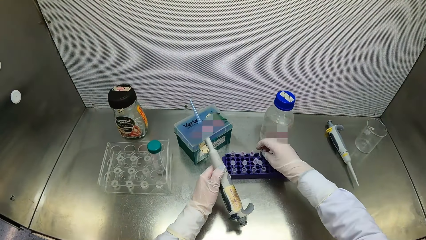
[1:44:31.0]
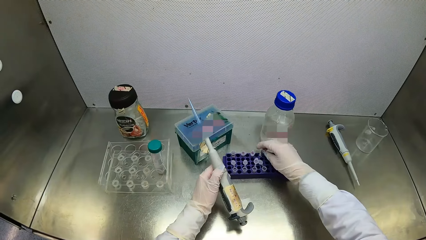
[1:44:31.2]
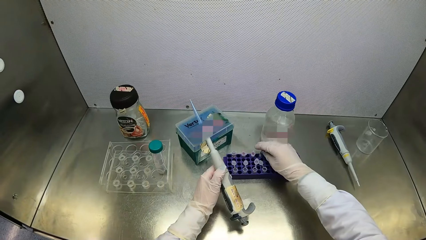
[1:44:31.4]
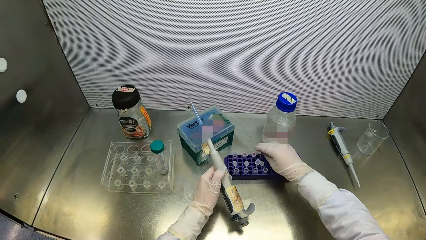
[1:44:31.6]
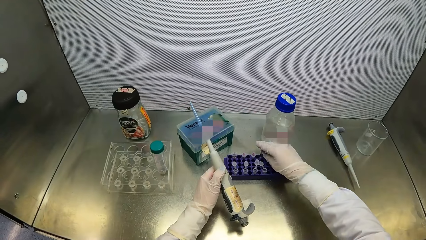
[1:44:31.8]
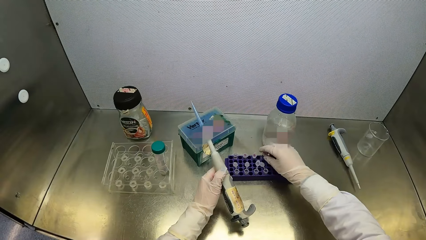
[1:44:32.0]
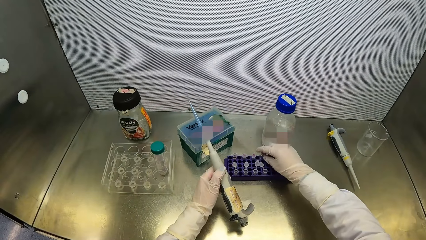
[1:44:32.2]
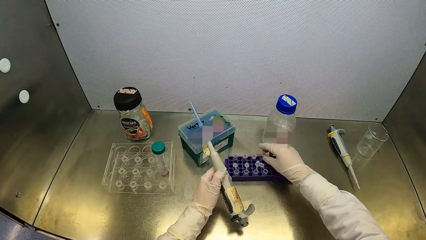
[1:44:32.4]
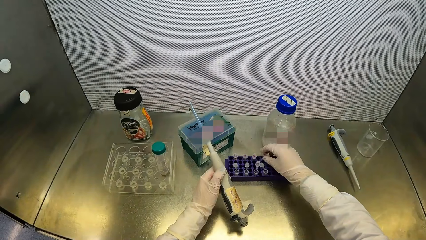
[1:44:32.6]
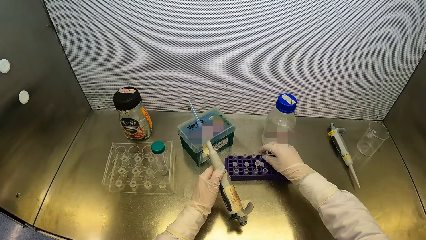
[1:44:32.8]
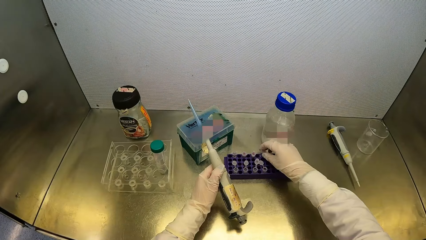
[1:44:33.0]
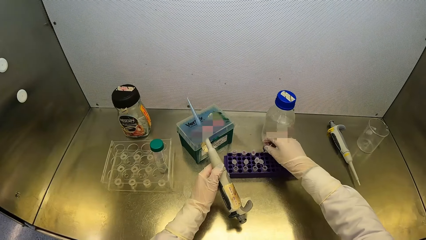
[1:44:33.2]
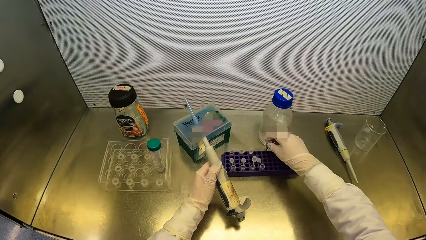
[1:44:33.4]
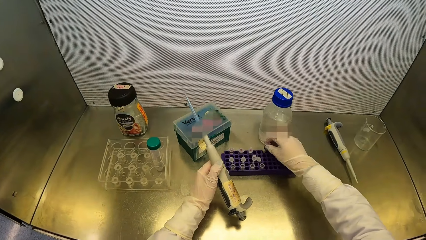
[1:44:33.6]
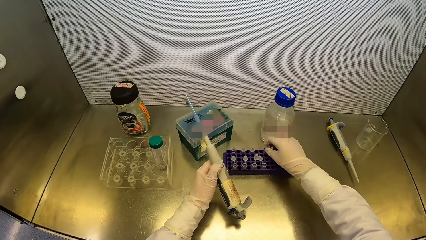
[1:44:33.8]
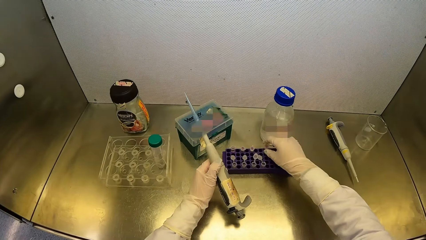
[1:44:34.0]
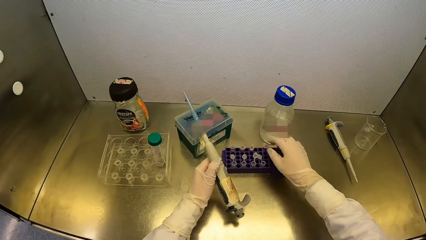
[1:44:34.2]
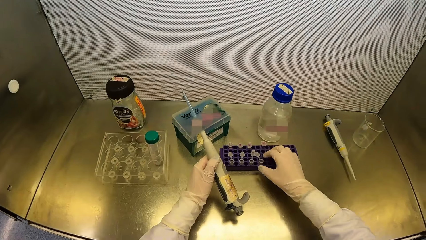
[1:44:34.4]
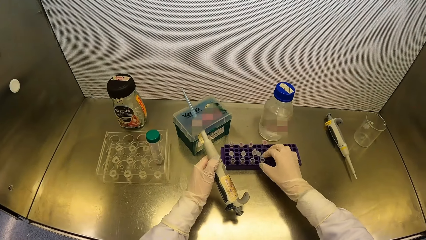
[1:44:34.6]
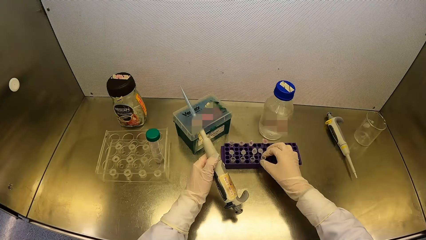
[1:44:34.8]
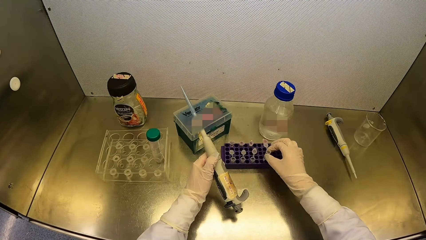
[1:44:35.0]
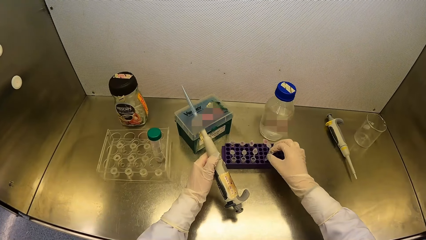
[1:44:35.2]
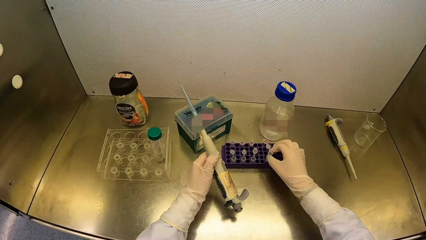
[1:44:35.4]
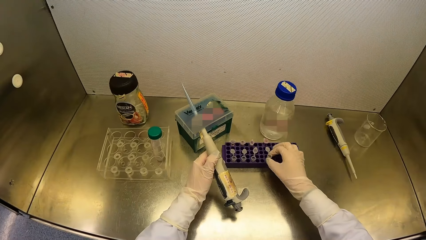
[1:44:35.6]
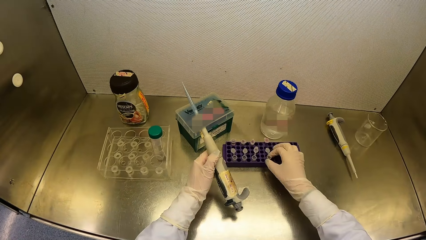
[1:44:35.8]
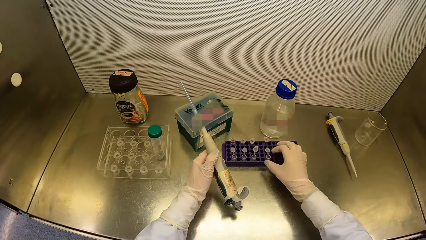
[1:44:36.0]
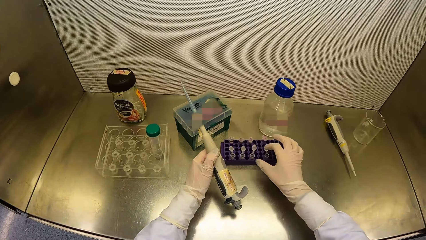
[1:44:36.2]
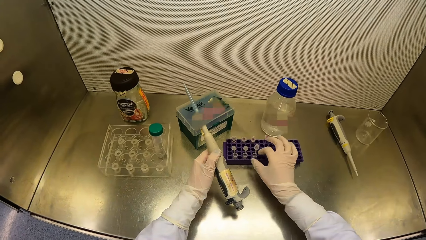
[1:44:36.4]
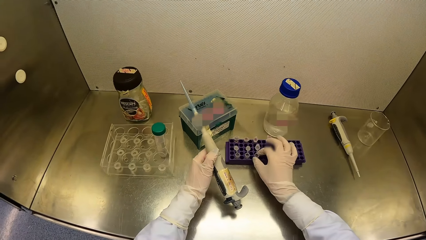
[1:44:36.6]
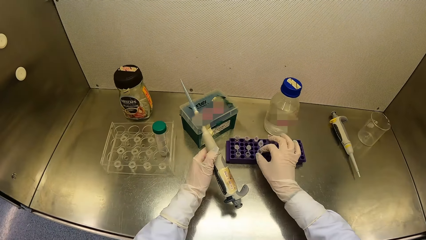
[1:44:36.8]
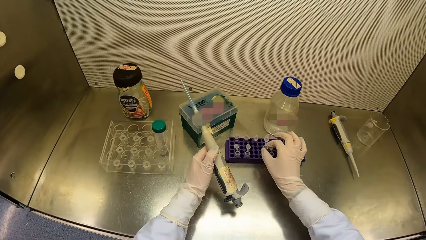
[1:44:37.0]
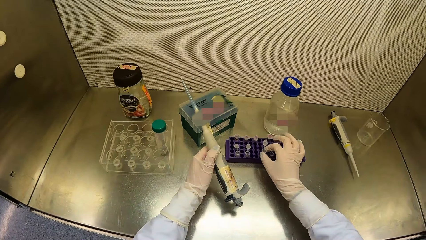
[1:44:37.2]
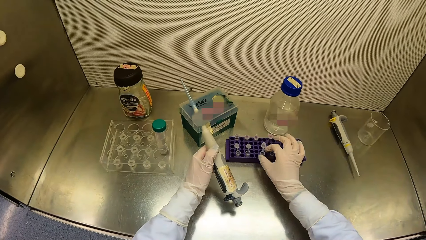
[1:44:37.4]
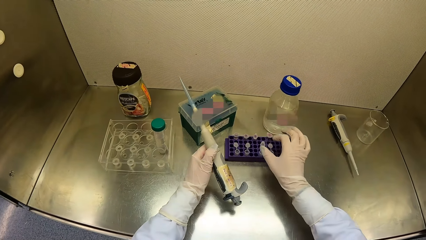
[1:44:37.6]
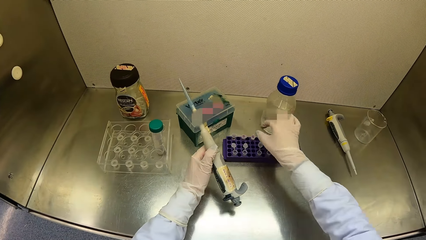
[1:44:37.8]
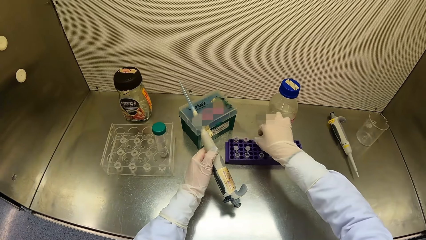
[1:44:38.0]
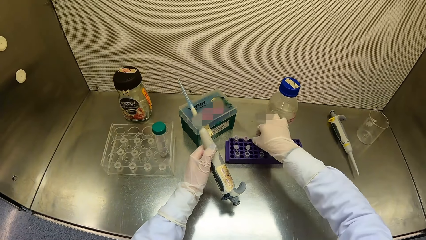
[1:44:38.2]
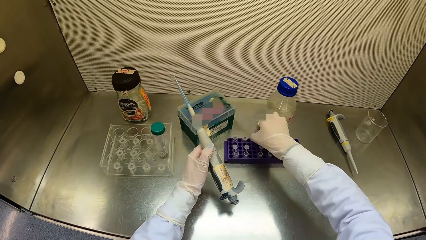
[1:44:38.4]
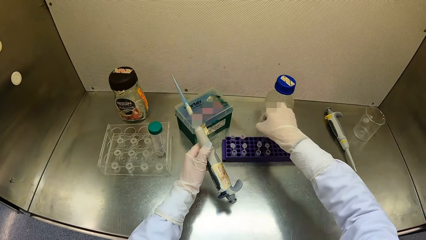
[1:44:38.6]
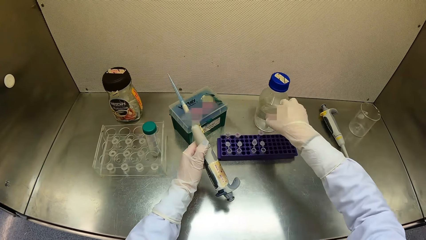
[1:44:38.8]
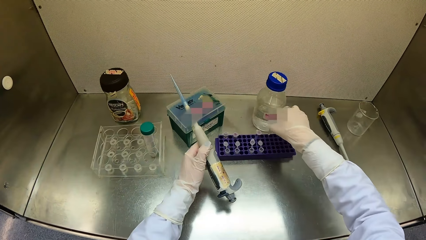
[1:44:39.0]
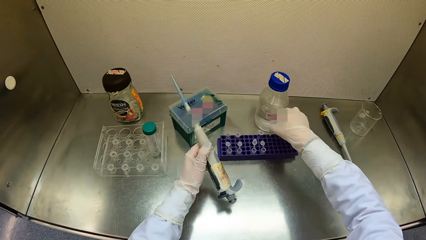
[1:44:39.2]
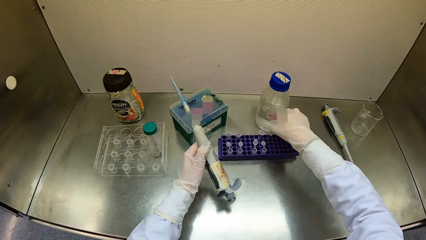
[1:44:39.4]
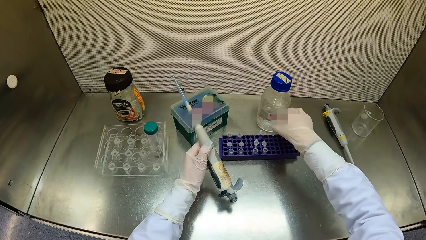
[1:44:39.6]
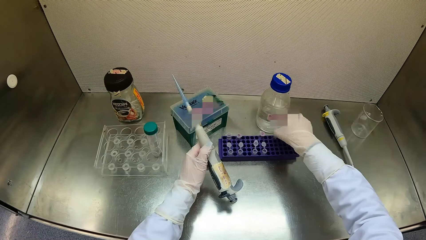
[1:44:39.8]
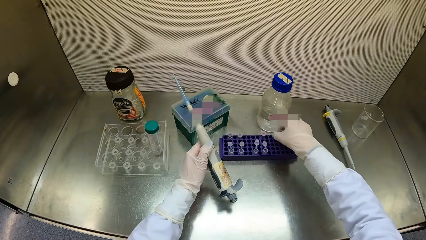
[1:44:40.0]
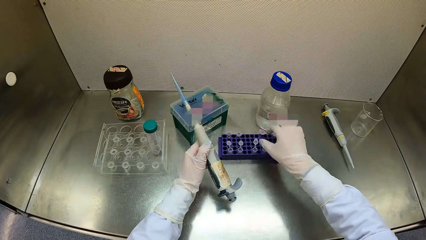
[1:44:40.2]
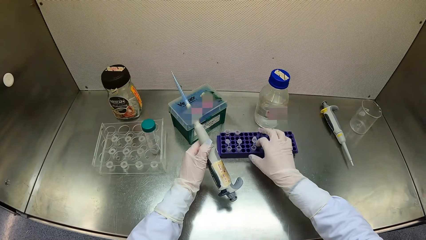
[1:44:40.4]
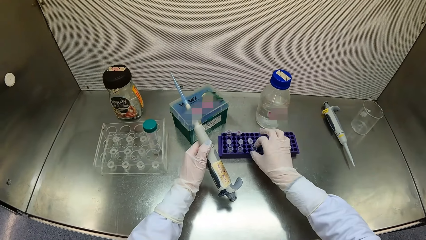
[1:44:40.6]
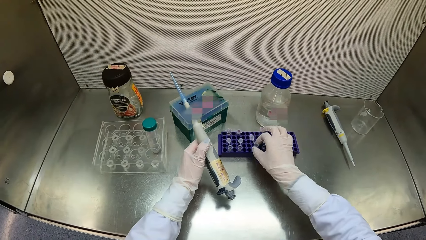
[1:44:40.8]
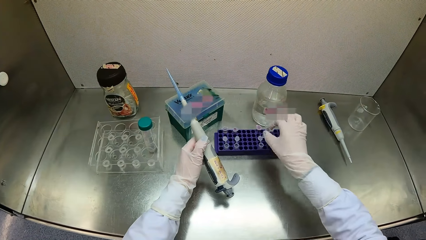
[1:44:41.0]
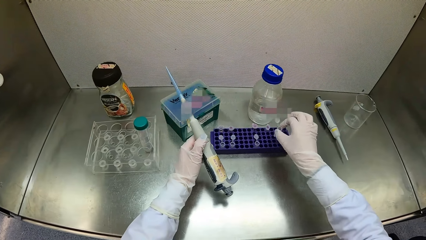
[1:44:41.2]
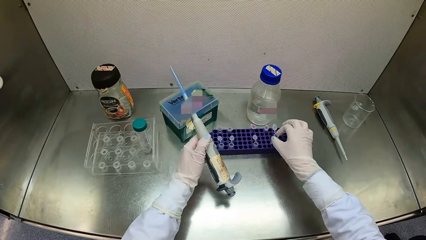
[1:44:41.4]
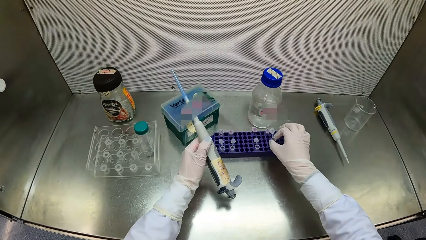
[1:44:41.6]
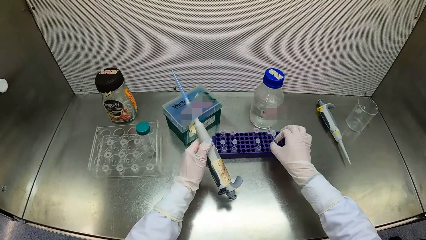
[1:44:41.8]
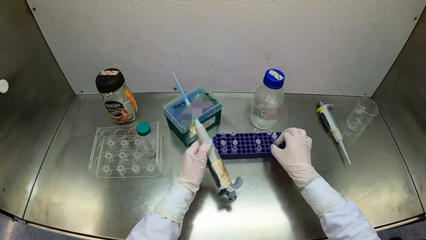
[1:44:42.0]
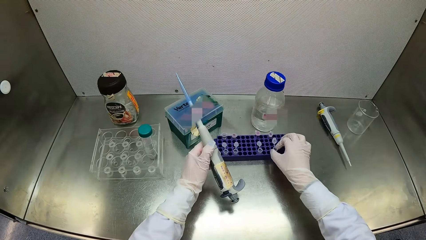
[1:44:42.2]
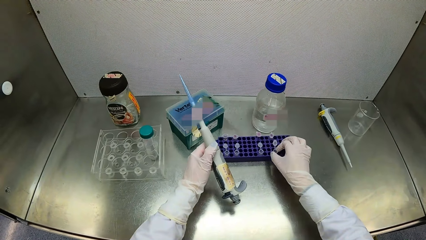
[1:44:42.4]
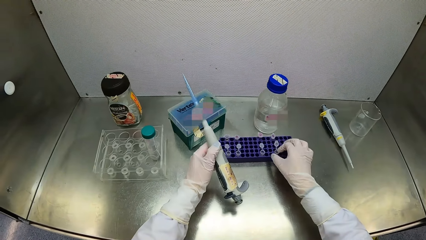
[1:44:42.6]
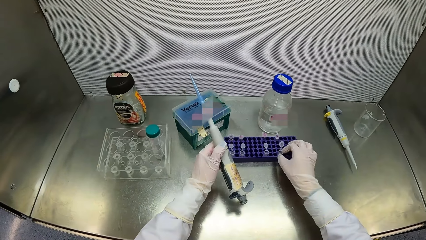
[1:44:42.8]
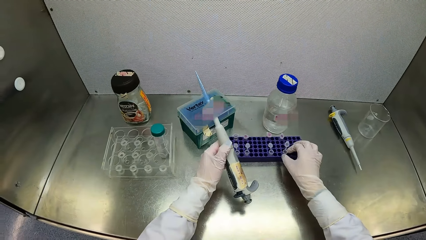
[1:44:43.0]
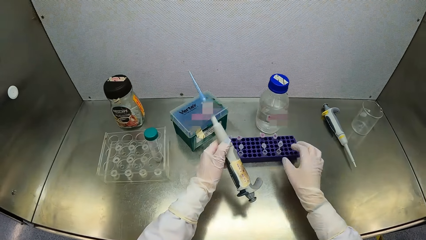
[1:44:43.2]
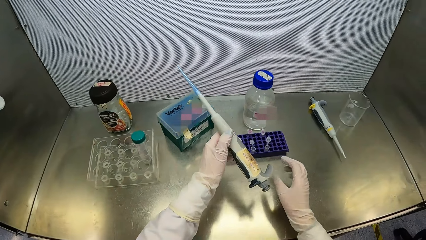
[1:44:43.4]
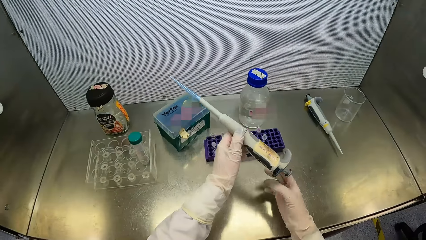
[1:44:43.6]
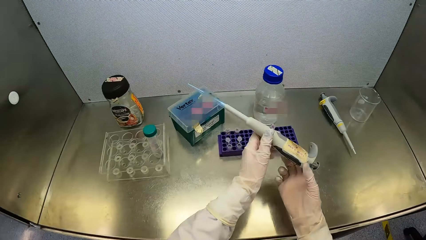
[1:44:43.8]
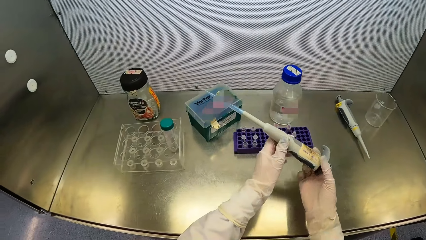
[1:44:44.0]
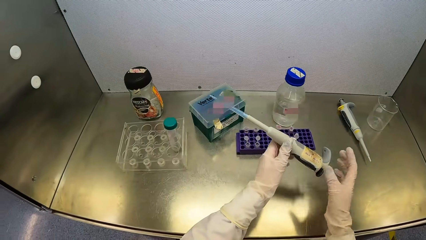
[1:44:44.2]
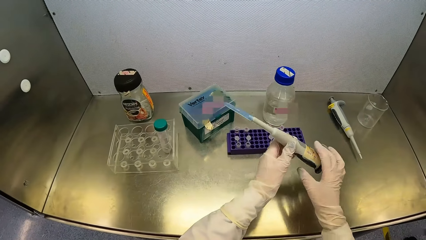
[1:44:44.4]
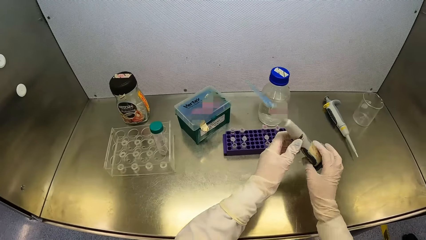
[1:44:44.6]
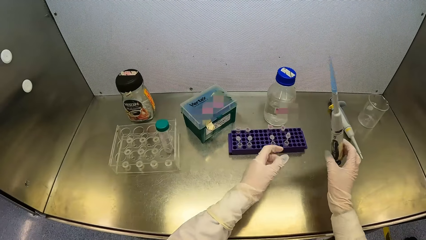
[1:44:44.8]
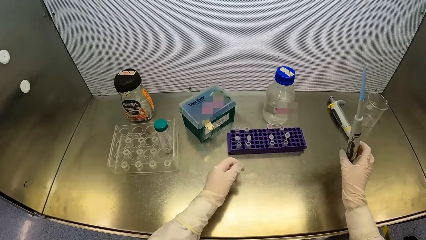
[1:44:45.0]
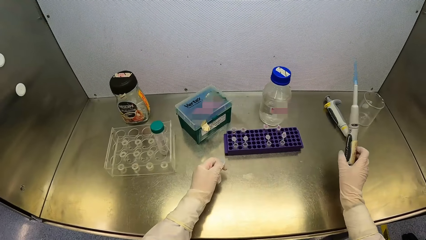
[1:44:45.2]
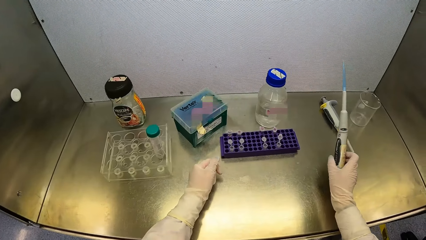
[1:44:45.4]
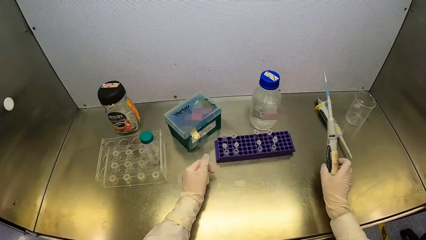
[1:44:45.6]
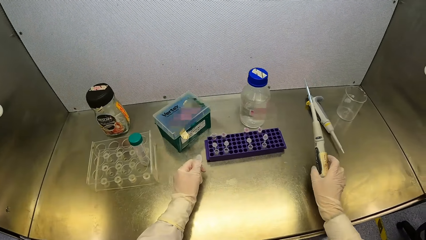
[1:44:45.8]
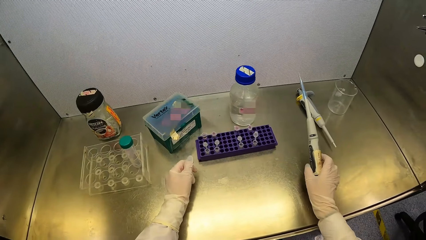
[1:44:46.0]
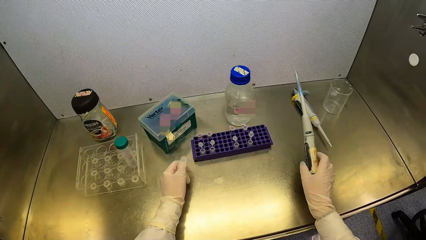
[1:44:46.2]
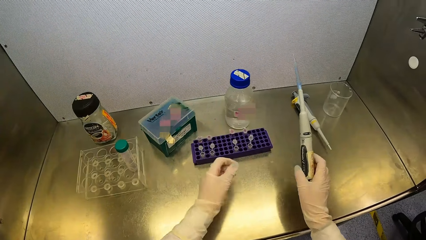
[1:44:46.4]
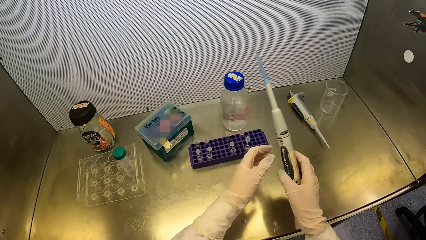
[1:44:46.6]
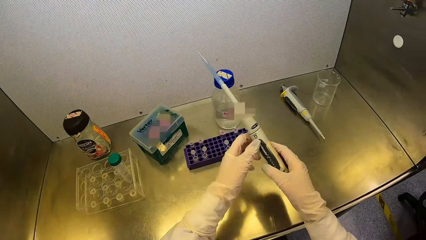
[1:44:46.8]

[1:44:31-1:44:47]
The camera wearer places the vial in her right hand in the vial tray on the table top of the fume cupboard. She takes the vial from the vial tray on the table top of the fume cupboard with her right hand. She puts the vial in her right hand in the vial tray on the table top of the fume cupboard. She takes the vial from the vial tray on the table top of the fume cupboard with her right hand. She puts the vial in her right hand in the vial tray on the table top of the fume cupboard. She takes the vial from the vial tray on the table top of the fume cupboard with her right hand. She puts the vial in her right hand in the vial tray on the table top of the fume cupboard. She takes the vial from the vial tray on the table top of the fume cupboard with her right hand. She puts the vial in her right hand in the vial tray on the table top of the fume cupboard. She takes the vial from the vial tray on the table top of the fume cupboard with her right hand. She puts the vial in her right hand in the vial tray on the table top of the fume cupboard. She passes the micropipette in her left hand to her right hand. She holds the pipette. She places her left hand on the table top of the fume cupboard.
